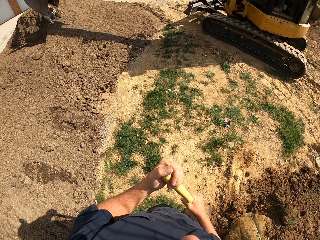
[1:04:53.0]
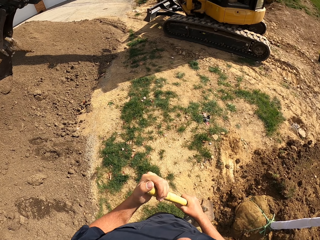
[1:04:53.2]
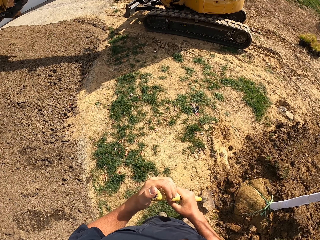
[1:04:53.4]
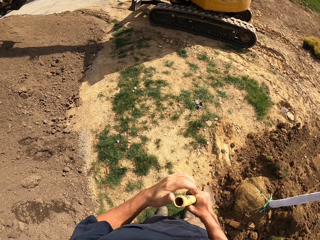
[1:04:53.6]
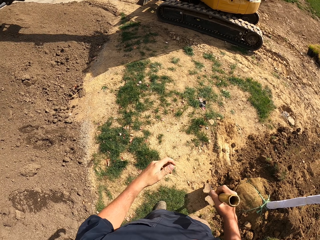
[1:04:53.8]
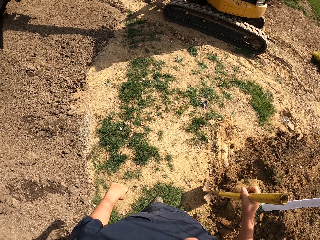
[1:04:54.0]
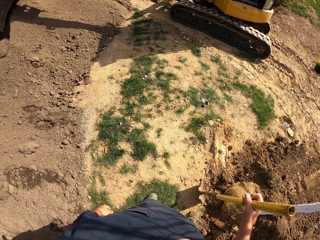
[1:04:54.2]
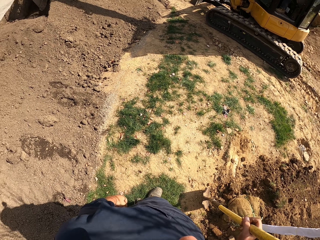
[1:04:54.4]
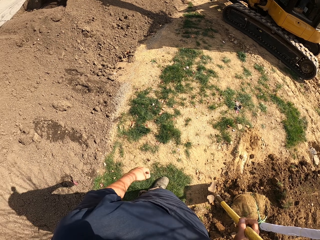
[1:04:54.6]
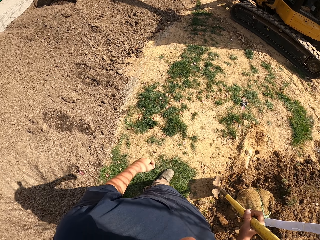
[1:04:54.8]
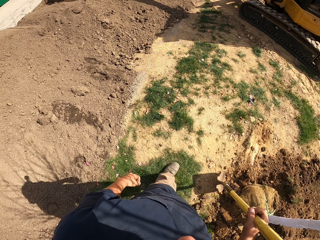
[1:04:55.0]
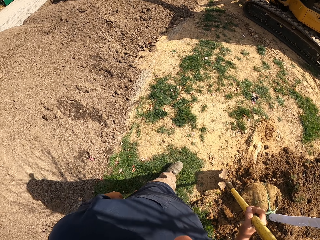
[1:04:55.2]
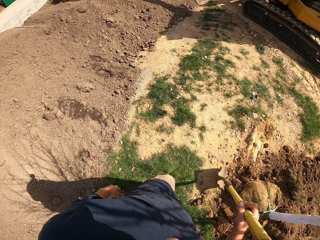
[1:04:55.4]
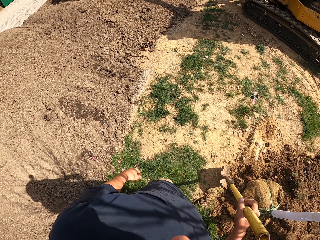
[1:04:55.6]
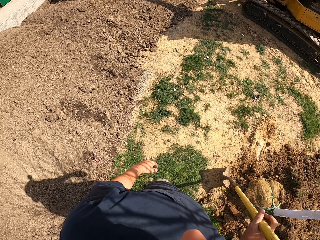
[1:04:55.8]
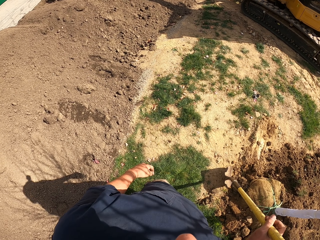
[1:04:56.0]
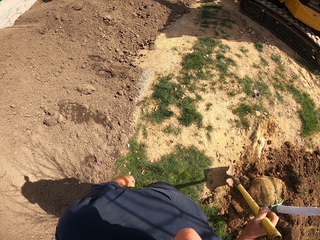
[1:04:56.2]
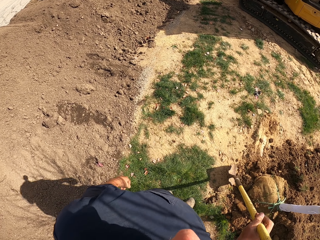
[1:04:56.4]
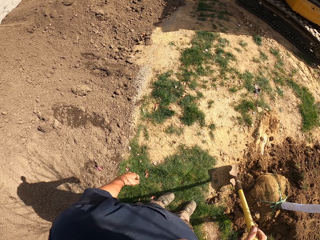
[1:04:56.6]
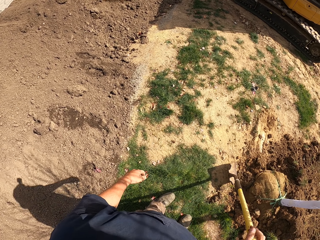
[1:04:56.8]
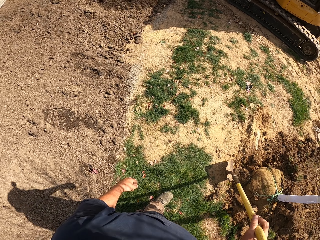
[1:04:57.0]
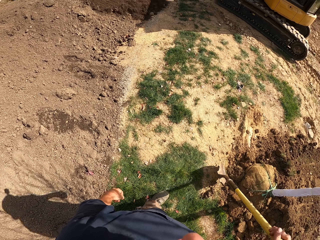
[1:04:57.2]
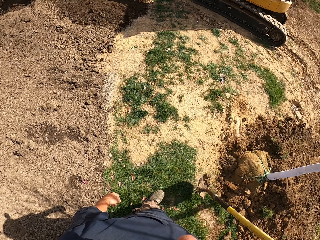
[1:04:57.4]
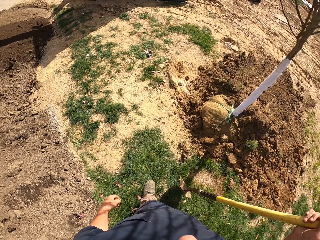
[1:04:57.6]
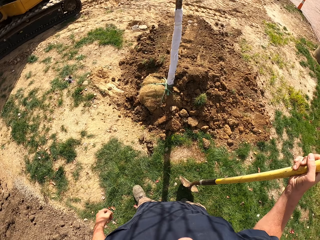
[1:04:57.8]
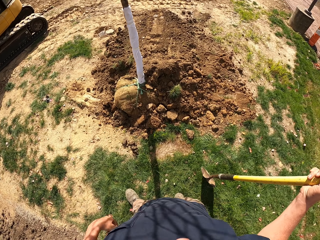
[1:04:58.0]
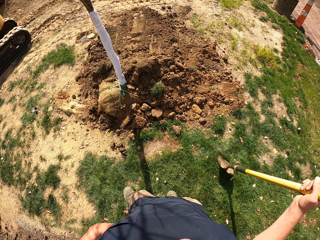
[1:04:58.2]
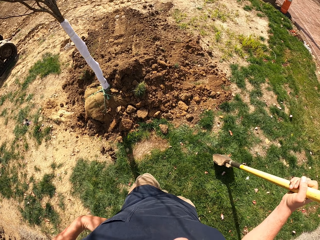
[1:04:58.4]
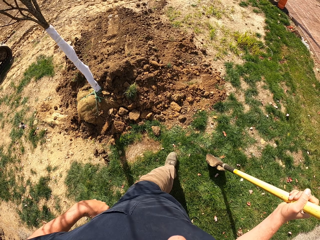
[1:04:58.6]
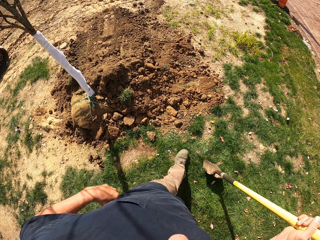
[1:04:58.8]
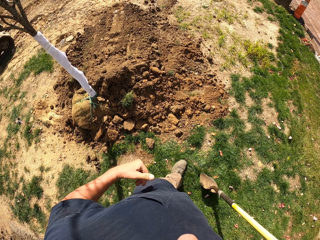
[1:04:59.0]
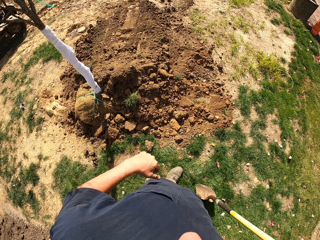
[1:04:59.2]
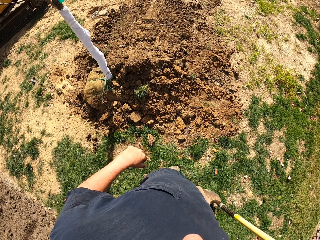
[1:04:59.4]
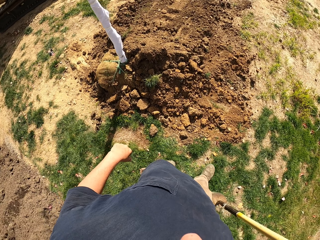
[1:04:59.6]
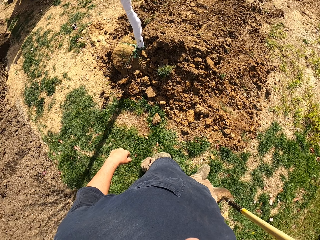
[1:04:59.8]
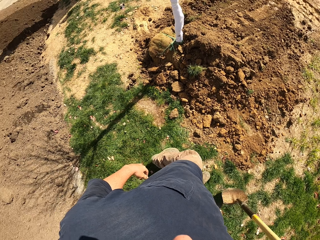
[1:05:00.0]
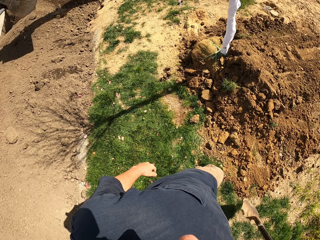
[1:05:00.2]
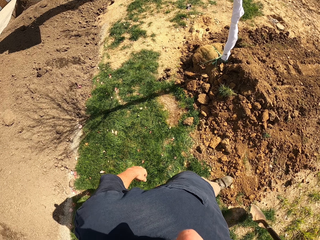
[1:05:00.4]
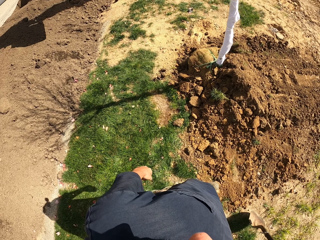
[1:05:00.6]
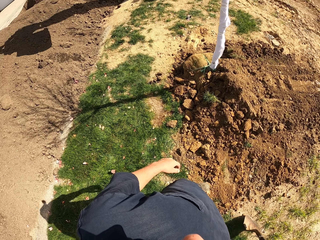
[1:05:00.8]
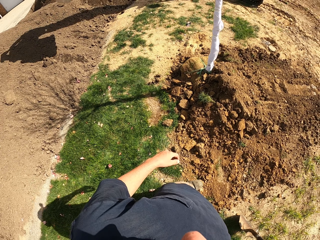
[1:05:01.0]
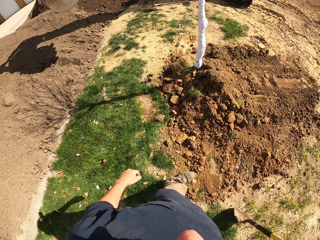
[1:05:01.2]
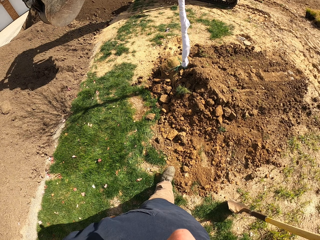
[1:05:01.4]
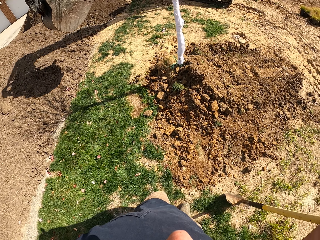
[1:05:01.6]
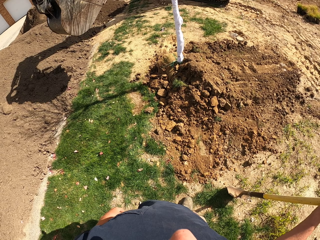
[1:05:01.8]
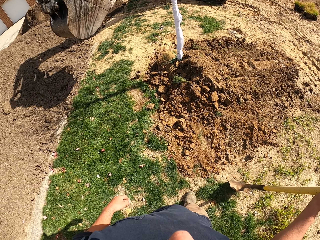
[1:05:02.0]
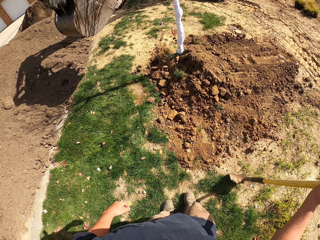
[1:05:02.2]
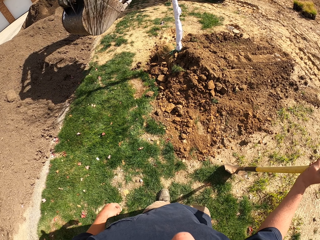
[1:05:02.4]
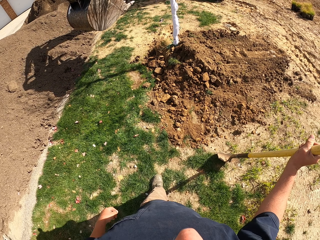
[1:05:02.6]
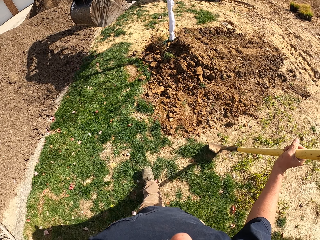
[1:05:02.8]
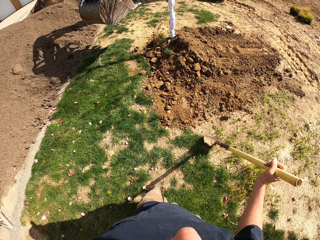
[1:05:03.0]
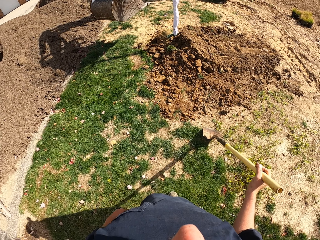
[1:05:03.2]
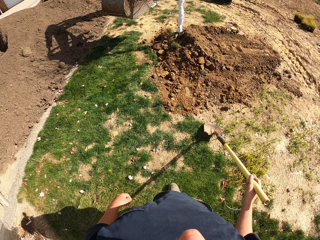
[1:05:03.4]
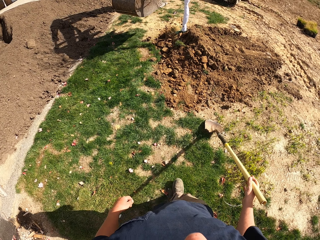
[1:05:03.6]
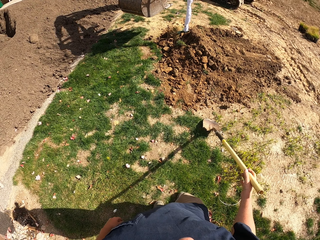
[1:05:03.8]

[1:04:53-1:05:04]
The camera wearer removes the left hand from the spade handle. They step backward. They lift the spade and put the spade down. They walk around. They lift the spade and put the spade down. They walk backwards.

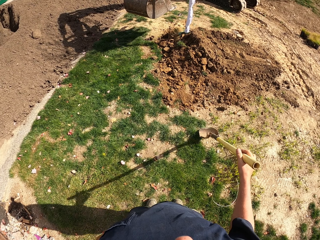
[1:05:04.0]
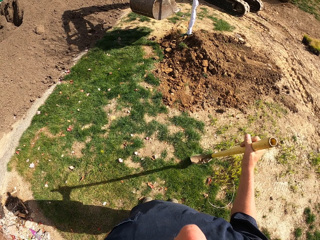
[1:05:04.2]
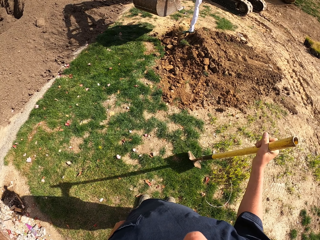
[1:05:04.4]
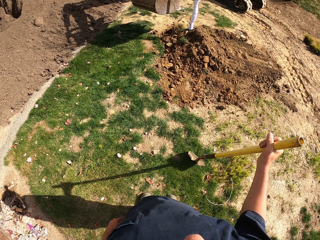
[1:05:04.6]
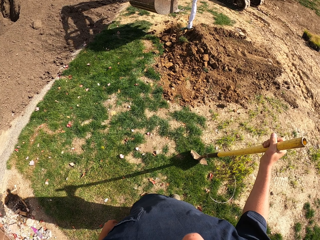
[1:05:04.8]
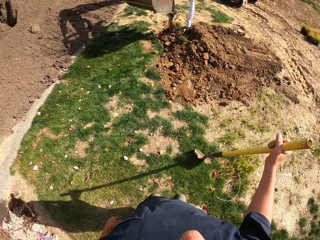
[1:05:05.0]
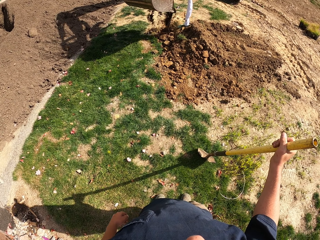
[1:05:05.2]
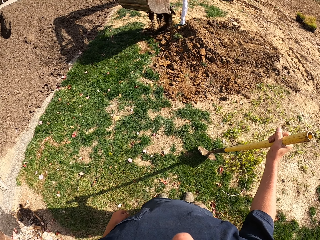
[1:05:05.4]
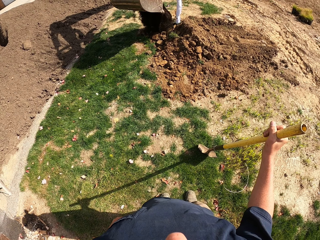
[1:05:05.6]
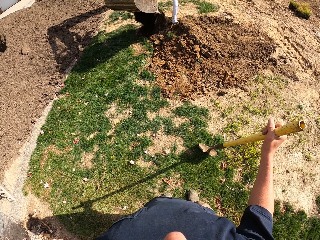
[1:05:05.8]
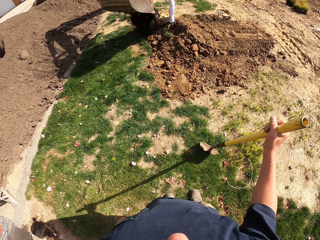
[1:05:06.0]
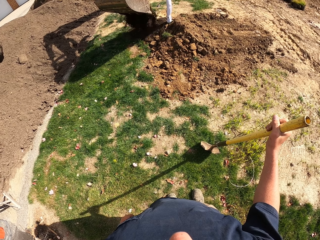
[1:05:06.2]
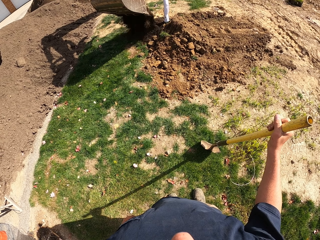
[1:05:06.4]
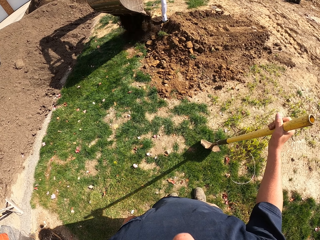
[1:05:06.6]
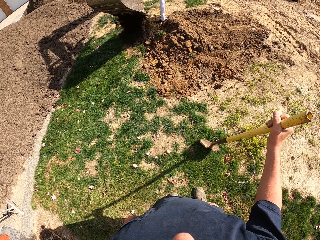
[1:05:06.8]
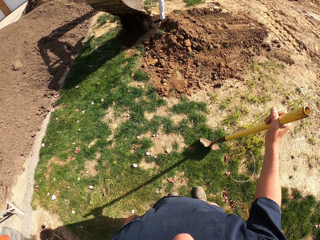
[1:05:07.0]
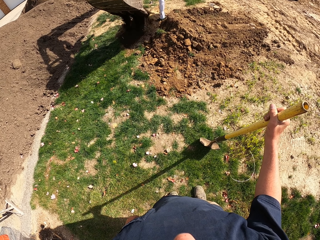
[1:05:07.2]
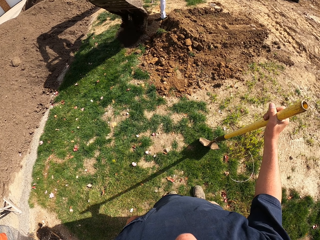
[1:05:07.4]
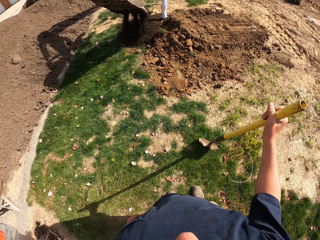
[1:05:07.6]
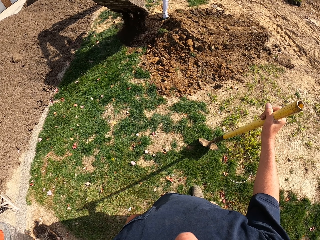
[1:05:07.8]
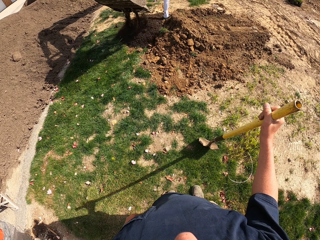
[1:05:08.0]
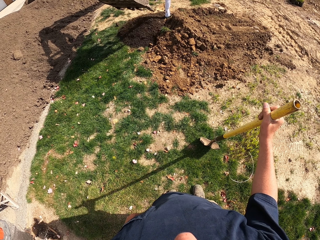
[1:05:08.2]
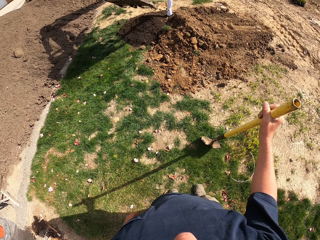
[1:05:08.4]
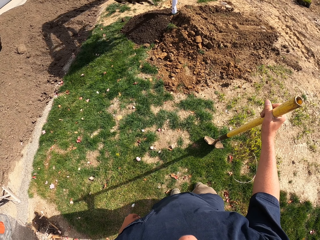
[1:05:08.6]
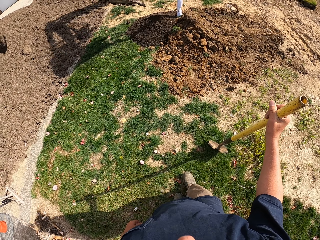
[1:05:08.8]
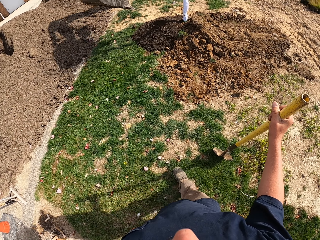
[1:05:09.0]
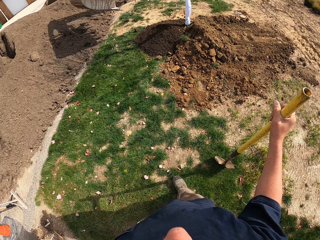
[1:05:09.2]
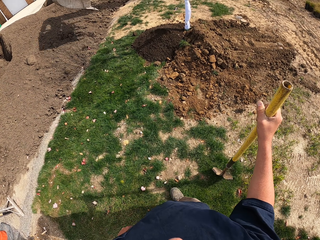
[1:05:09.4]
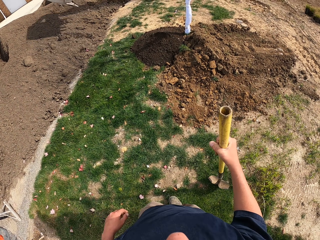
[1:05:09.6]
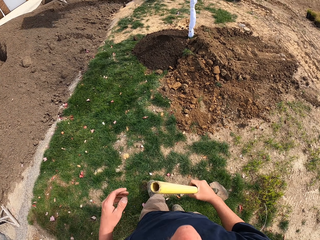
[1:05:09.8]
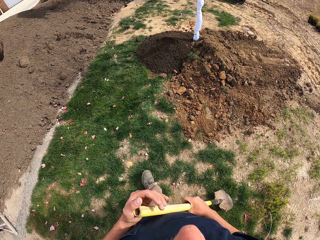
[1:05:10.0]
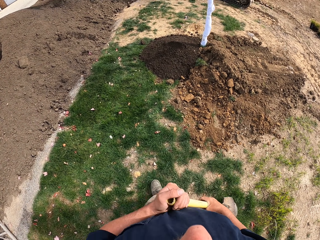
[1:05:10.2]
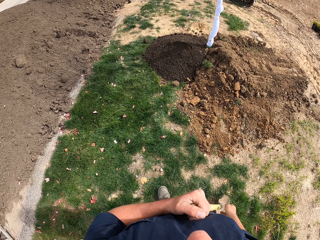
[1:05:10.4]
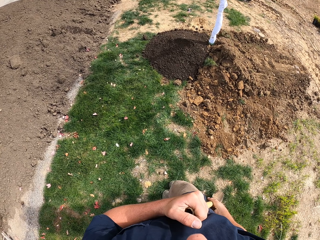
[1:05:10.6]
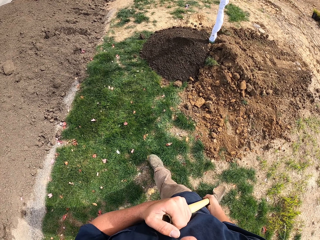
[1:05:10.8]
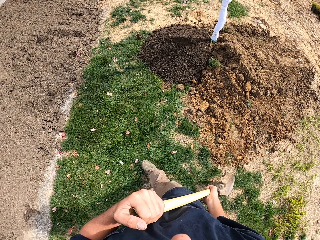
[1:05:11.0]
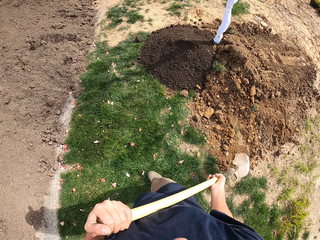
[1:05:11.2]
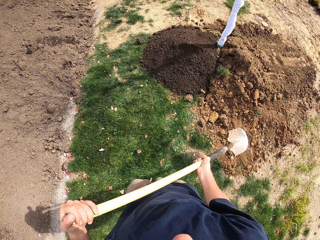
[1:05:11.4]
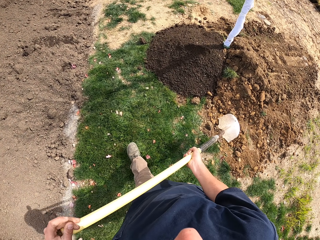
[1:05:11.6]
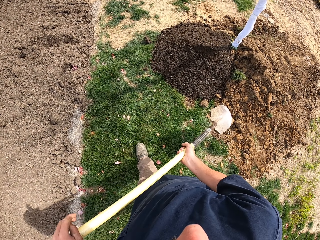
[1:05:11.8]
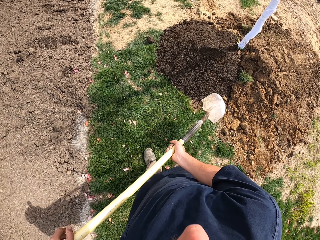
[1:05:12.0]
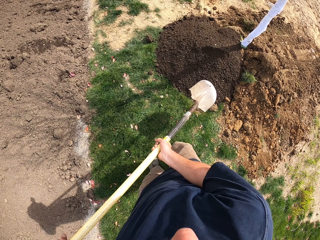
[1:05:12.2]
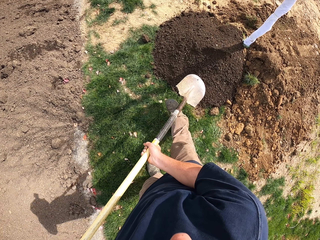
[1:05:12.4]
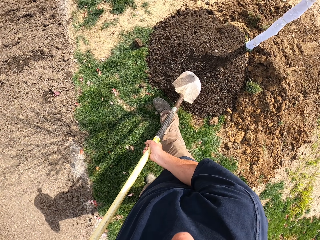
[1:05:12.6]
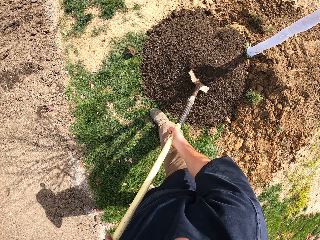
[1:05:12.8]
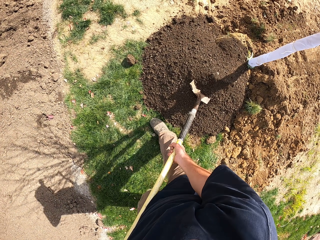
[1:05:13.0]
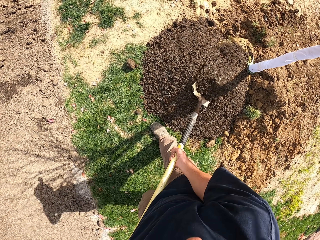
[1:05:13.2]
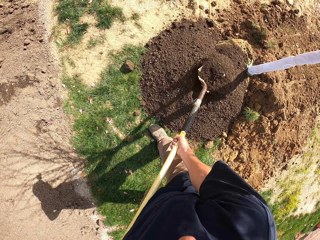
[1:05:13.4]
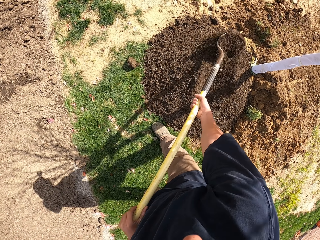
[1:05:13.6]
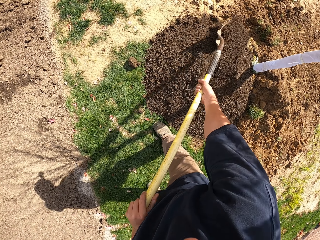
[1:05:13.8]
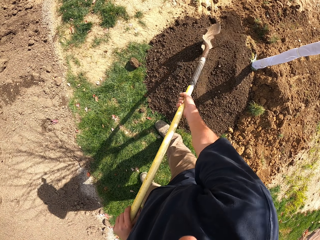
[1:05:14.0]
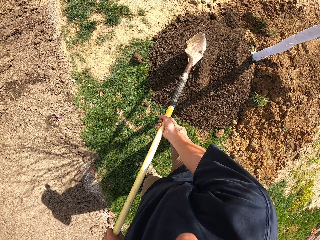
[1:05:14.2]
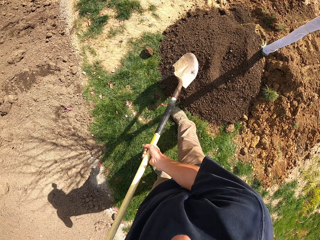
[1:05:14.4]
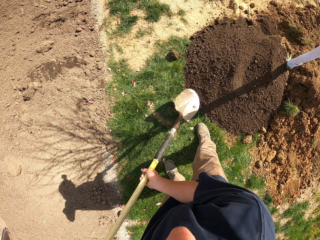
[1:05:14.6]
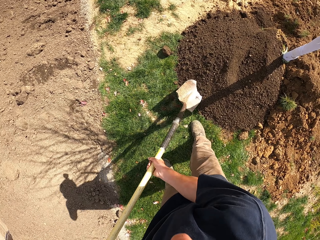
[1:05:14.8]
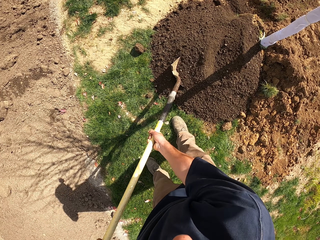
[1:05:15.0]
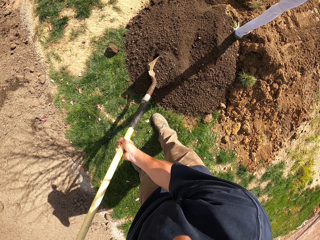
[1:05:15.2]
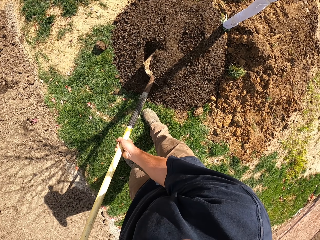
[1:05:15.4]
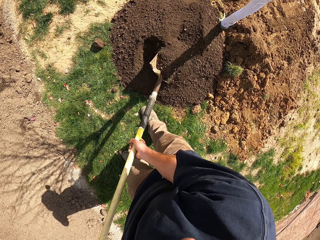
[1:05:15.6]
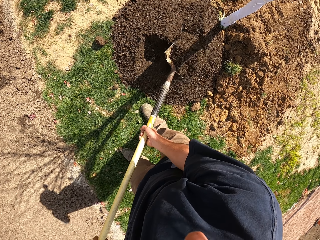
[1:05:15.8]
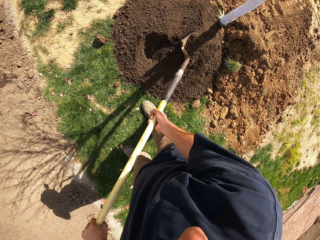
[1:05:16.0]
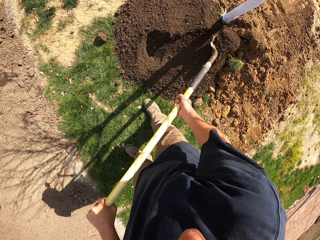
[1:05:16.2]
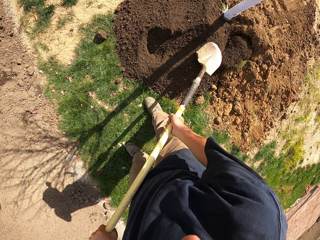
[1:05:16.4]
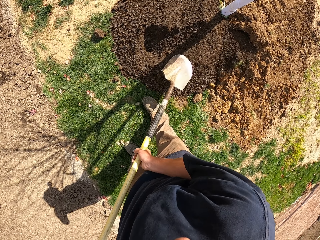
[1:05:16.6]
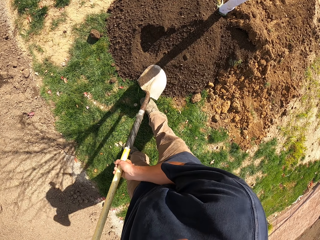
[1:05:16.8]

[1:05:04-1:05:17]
The camera wearer lifts the spade and puts the spade down. They look on. They move around. They hold the spade with the left hand. They lift the spade. They spread soil with the spade. They scoop soil with the spade. They throw soil on the ground.
